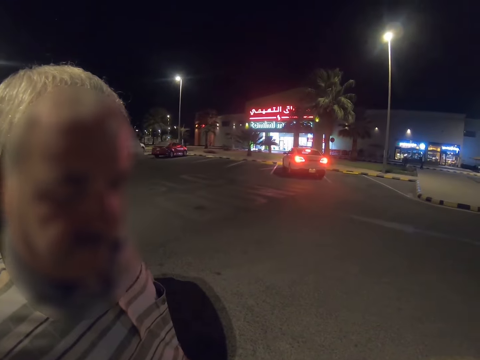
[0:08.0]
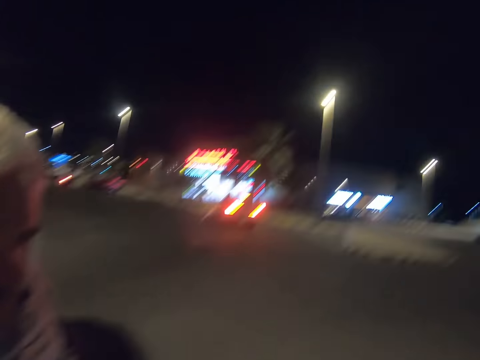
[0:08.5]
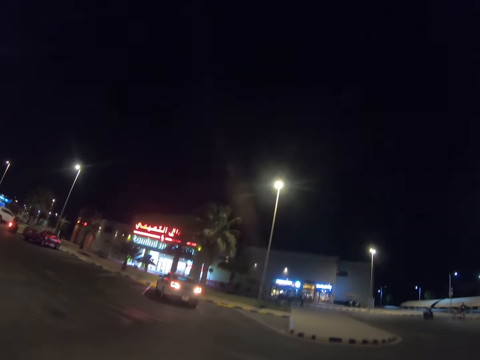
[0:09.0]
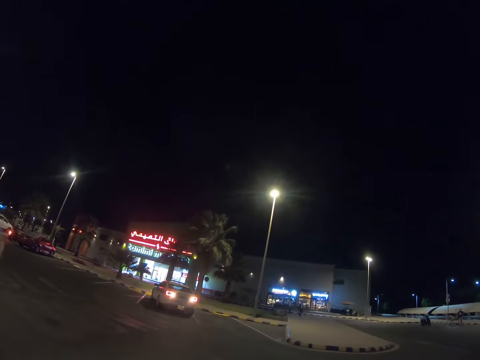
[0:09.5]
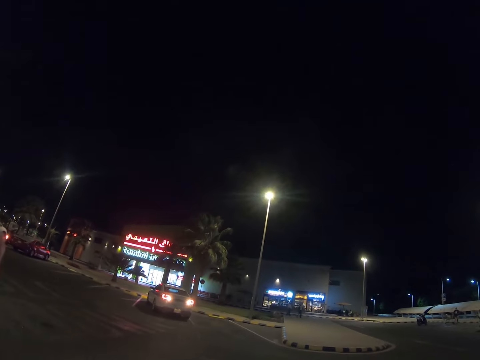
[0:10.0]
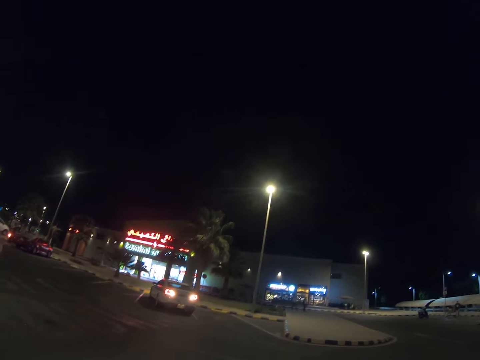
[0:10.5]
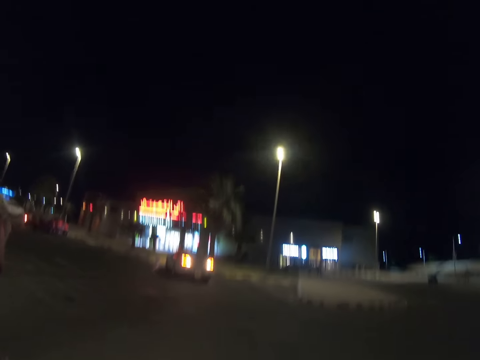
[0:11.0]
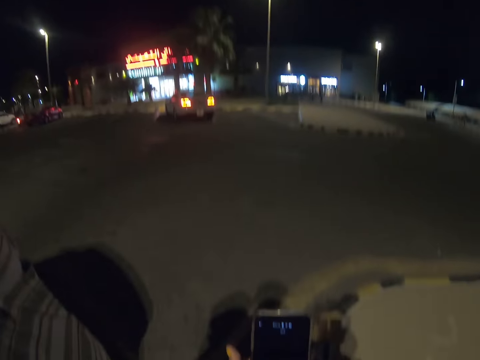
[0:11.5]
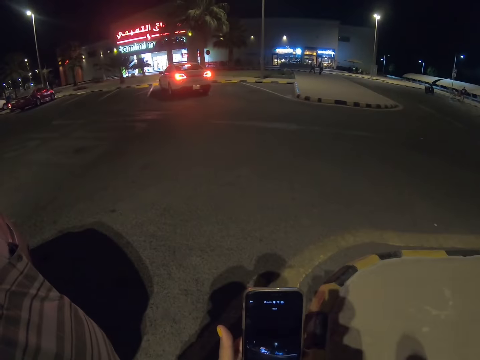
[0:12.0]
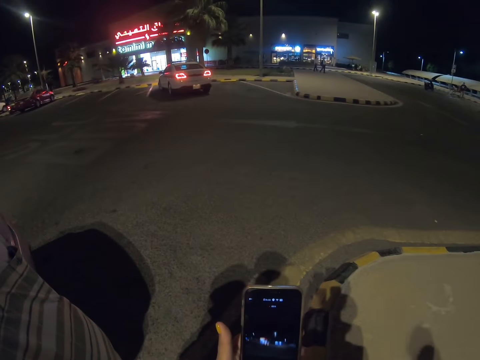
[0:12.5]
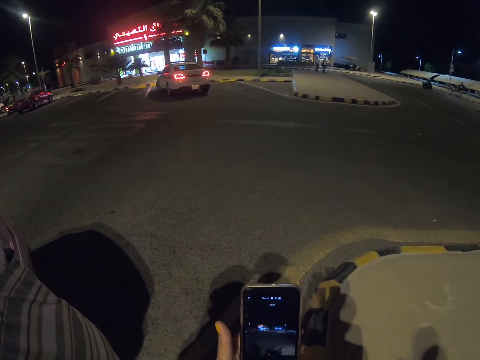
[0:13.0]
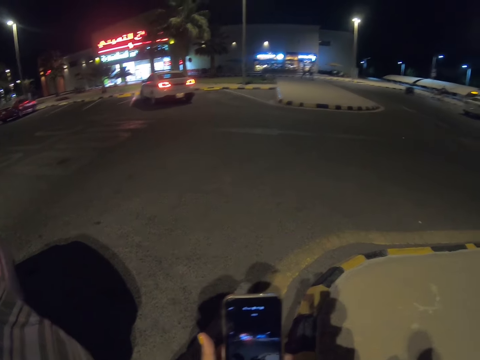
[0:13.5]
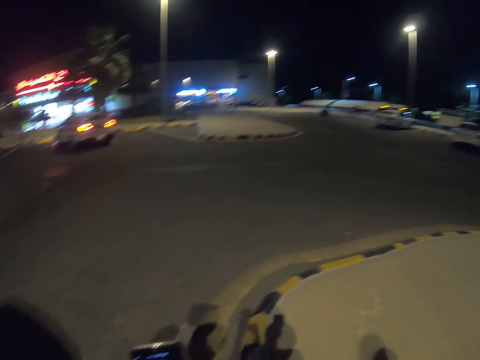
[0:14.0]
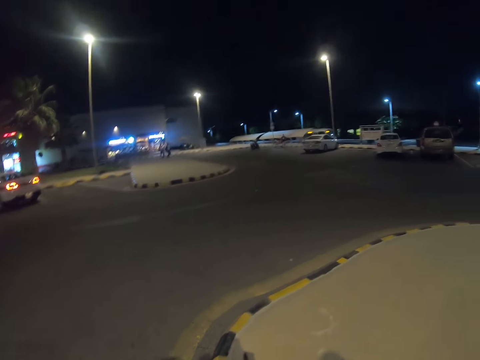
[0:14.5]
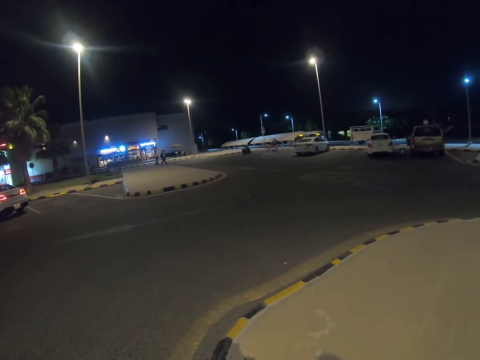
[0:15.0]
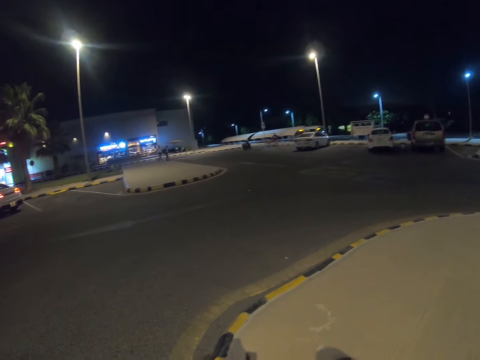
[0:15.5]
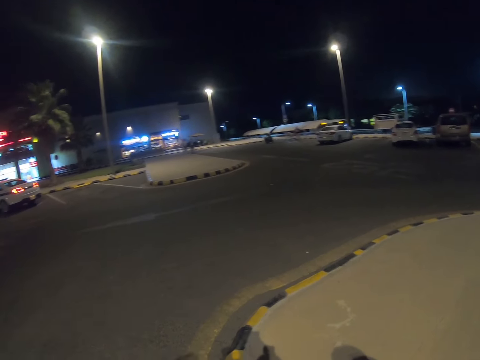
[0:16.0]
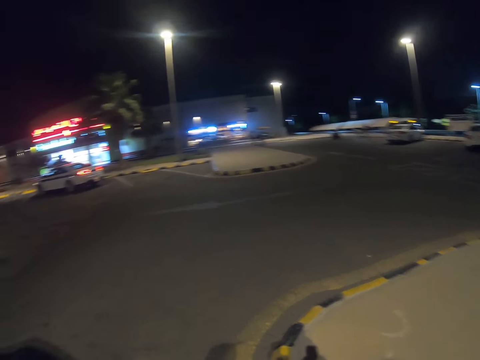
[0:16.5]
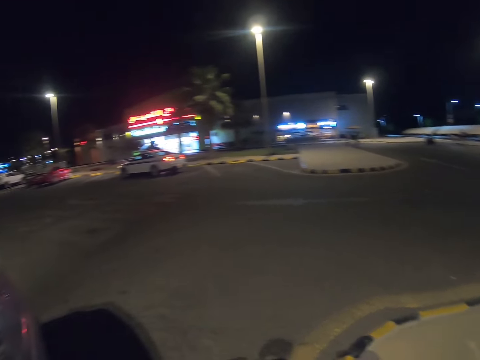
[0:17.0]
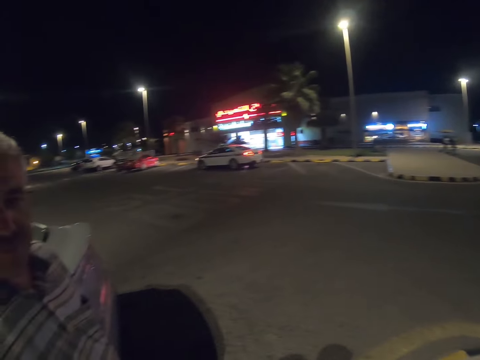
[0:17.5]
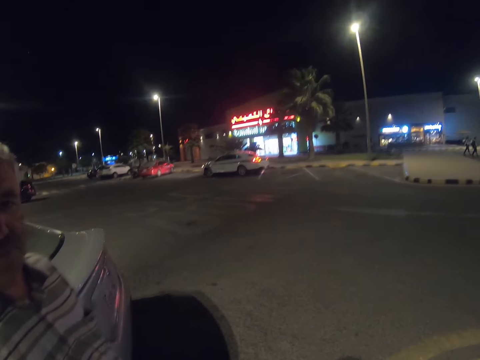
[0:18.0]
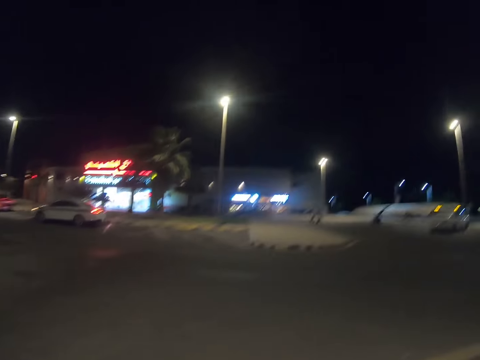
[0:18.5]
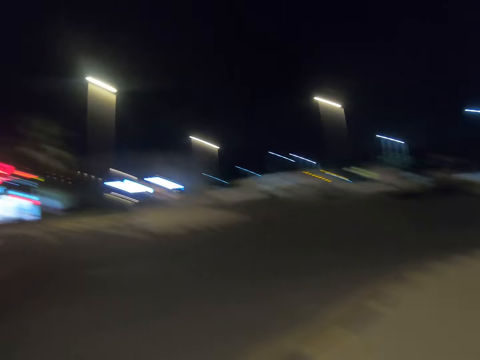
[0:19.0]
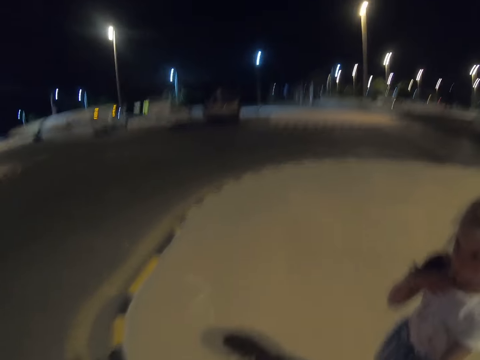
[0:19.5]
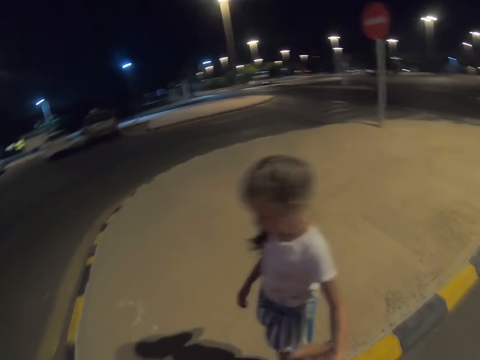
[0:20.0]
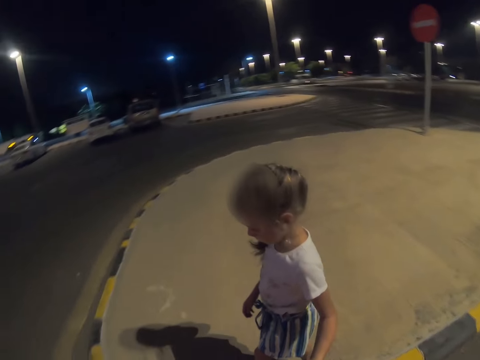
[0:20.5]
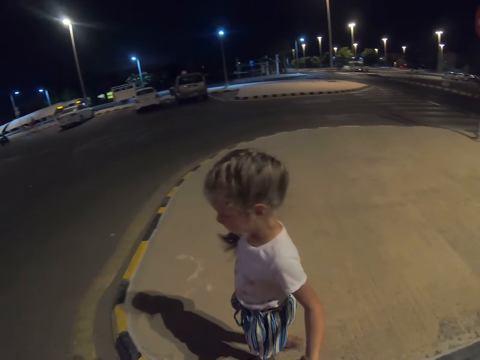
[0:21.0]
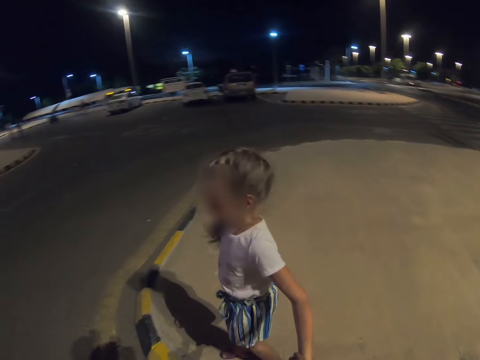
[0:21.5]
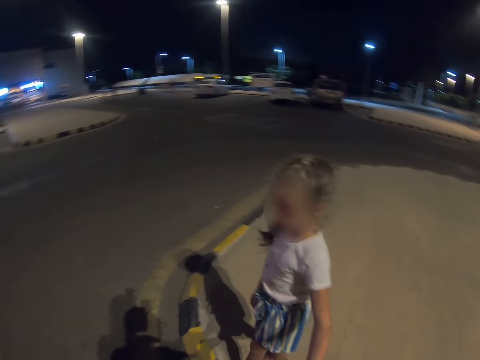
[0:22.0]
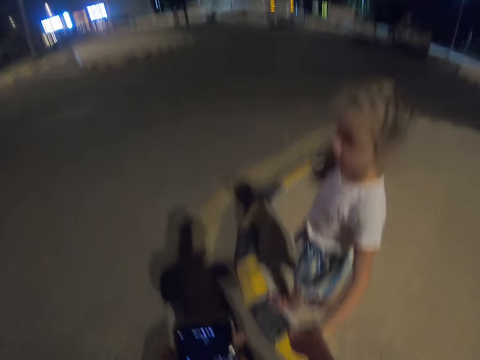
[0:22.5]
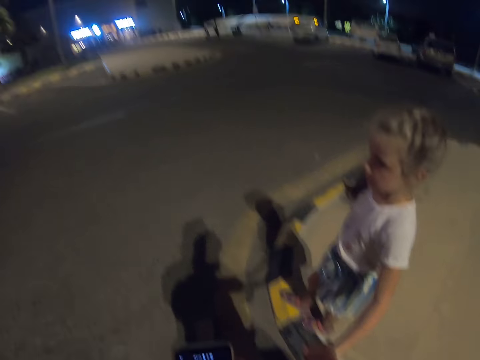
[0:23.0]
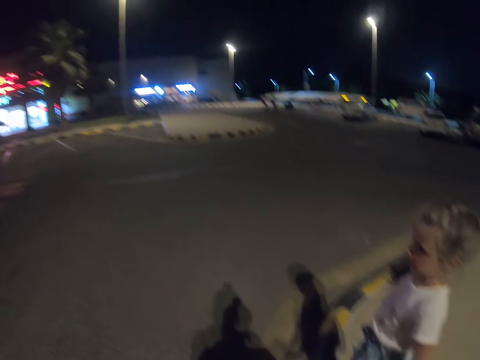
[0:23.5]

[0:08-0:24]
The camera wearer looks around the road. They look into the cellphone. A lady makes some steps.

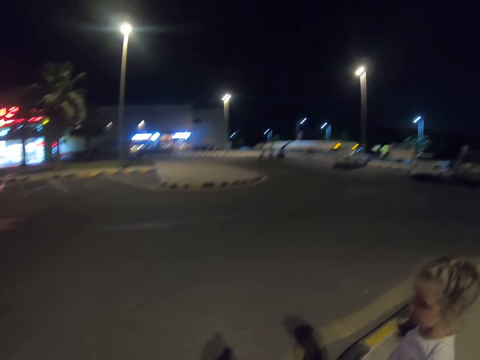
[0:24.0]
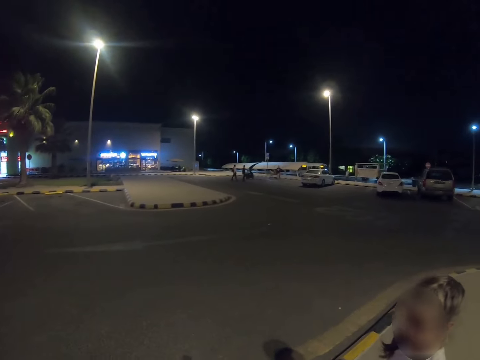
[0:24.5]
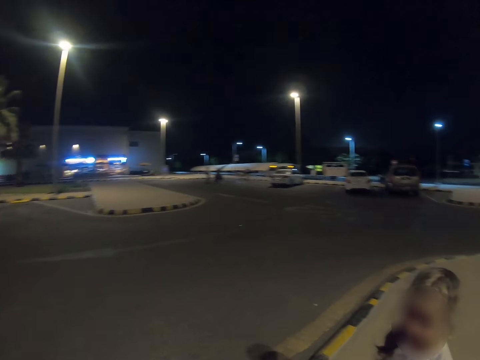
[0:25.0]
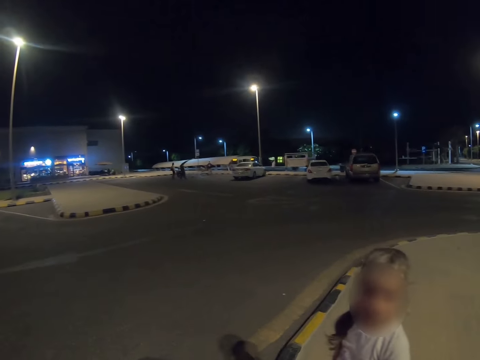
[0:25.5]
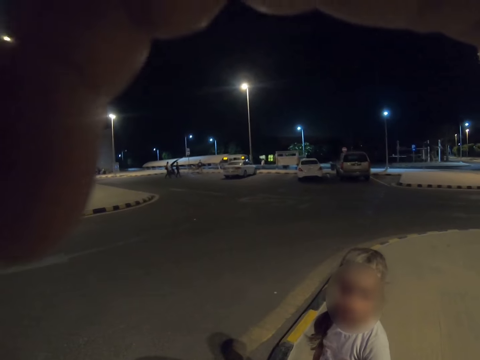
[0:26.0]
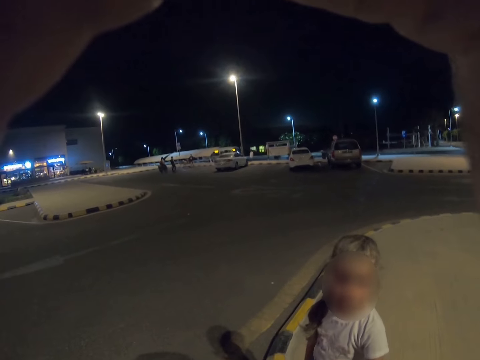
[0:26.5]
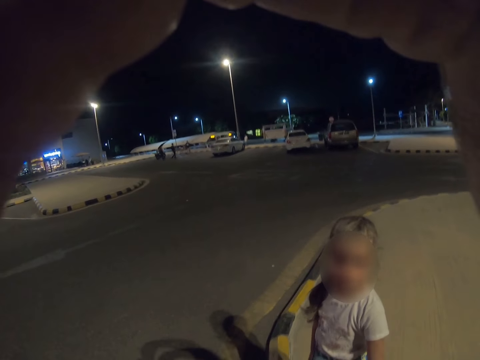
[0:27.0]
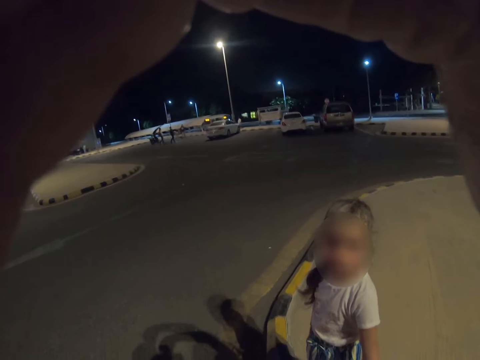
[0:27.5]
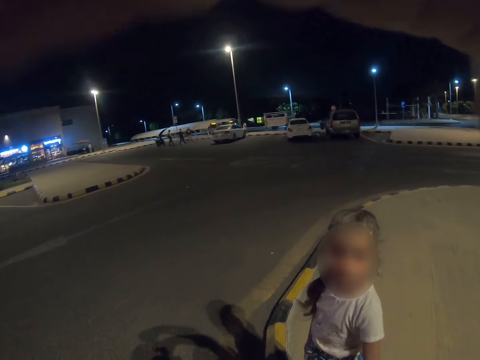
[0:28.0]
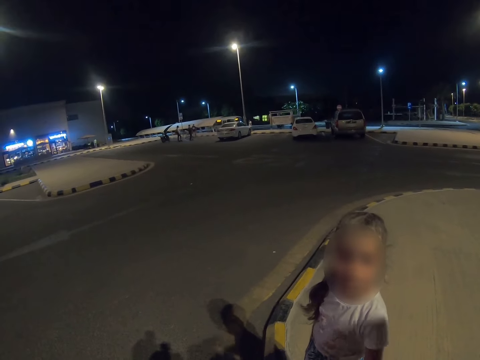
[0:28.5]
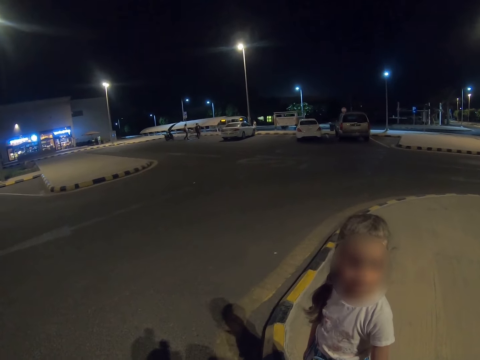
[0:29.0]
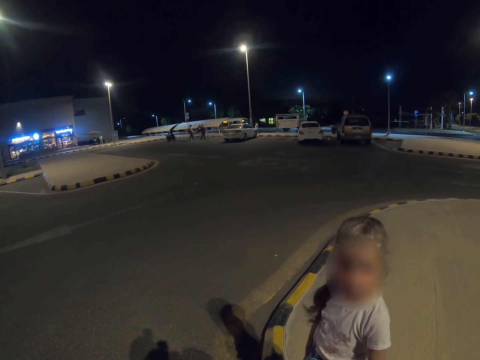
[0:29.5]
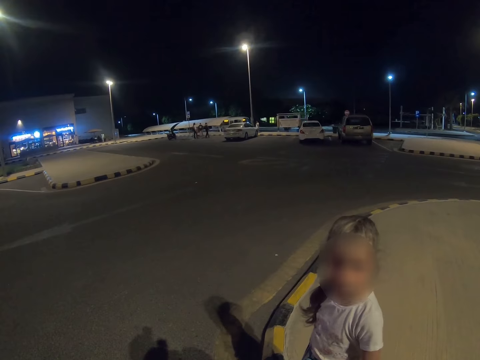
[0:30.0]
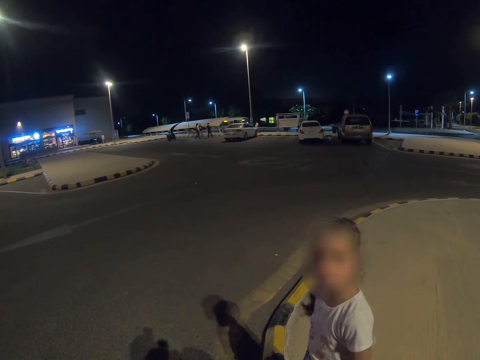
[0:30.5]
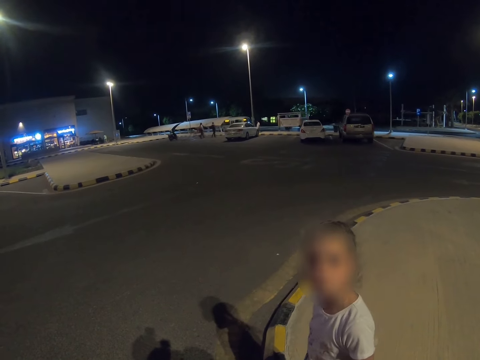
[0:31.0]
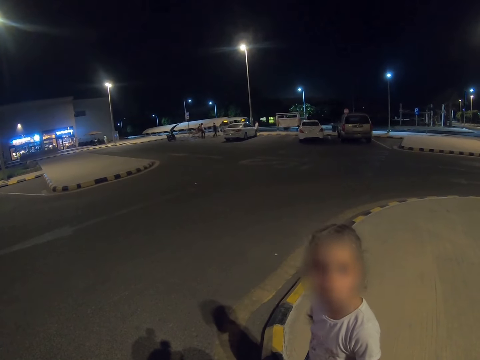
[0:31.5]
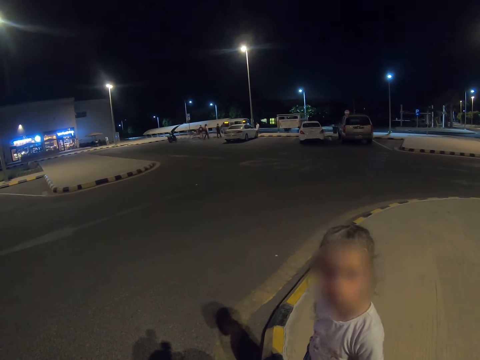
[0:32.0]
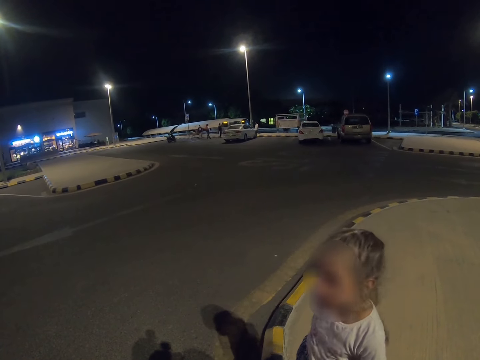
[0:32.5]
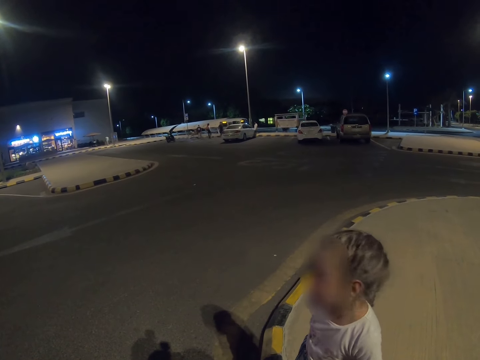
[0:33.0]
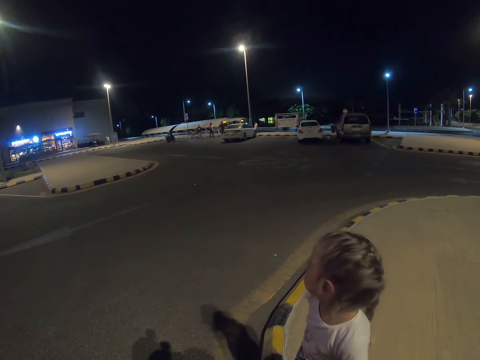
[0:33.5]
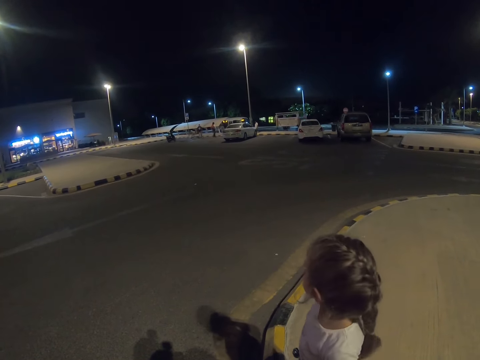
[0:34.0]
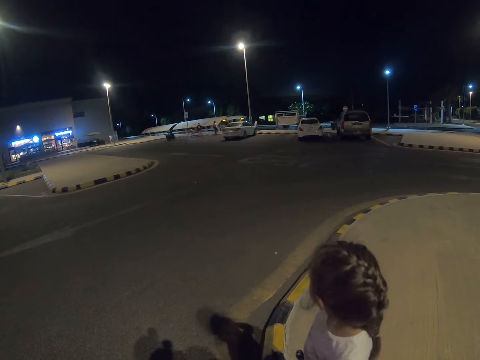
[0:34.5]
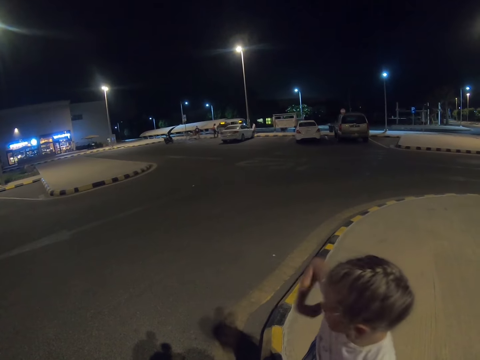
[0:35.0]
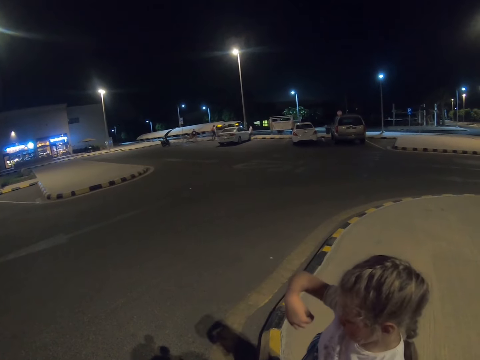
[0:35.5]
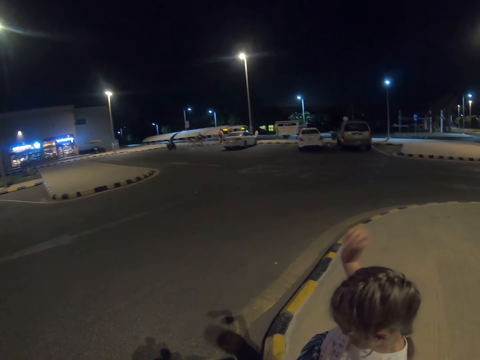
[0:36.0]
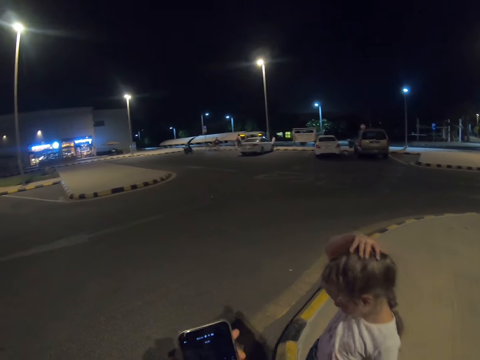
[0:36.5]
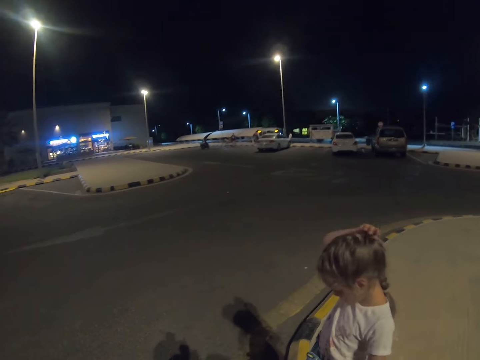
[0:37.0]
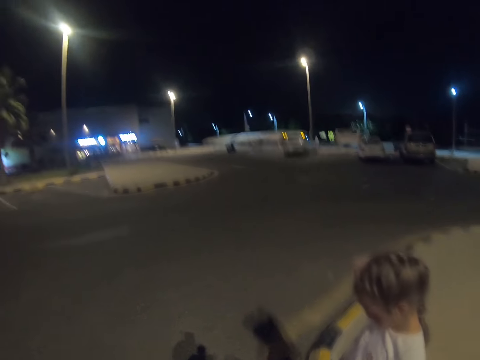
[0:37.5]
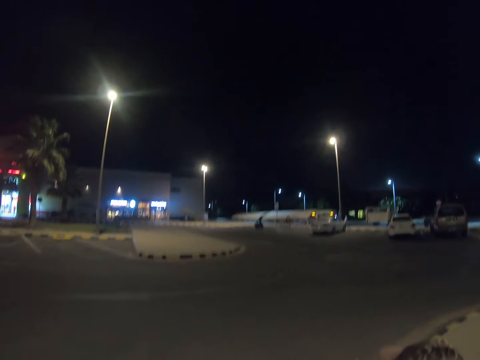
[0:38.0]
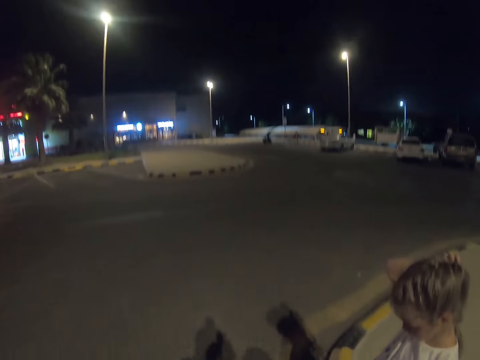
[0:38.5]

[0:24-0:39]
The camera wearer touches the camera.
